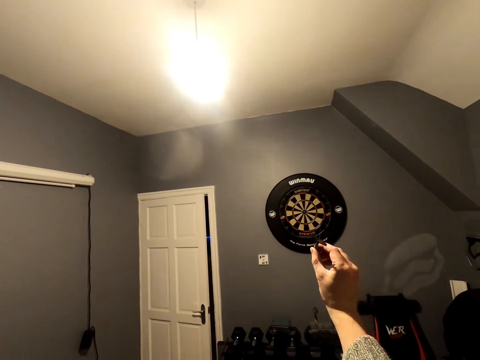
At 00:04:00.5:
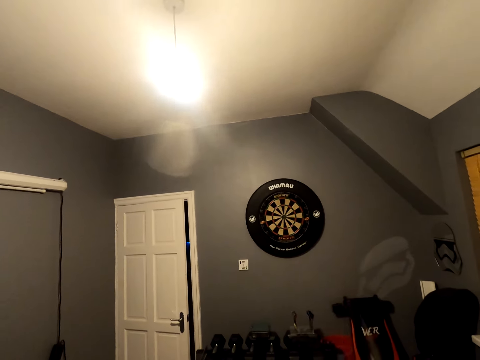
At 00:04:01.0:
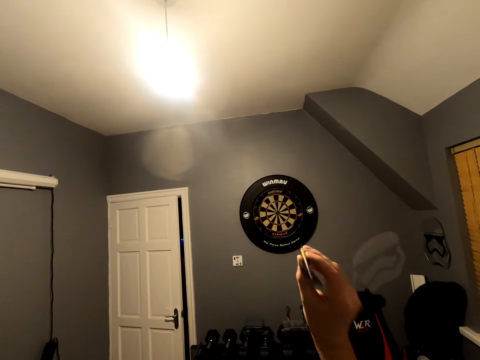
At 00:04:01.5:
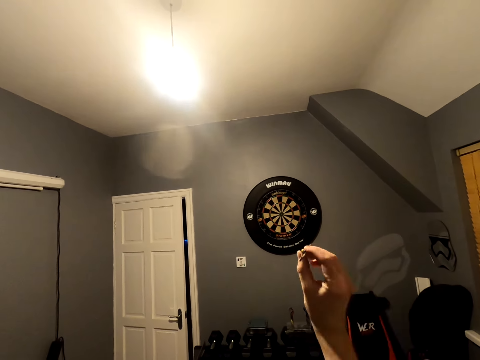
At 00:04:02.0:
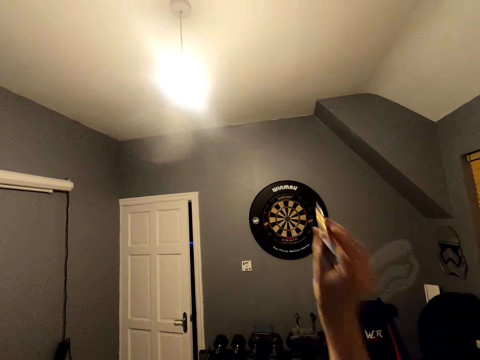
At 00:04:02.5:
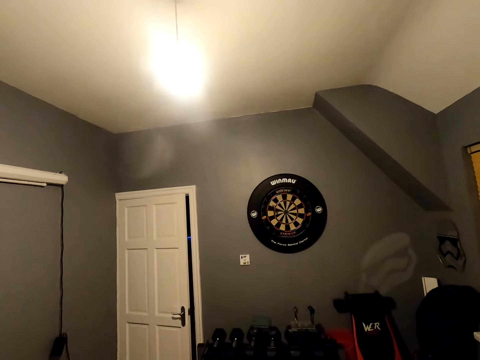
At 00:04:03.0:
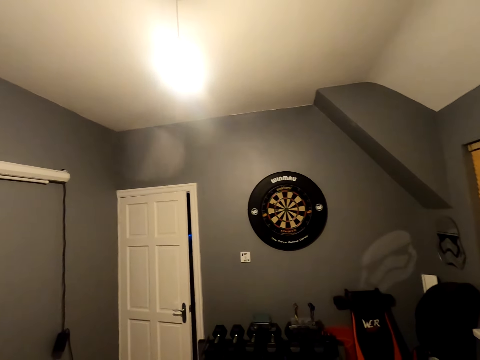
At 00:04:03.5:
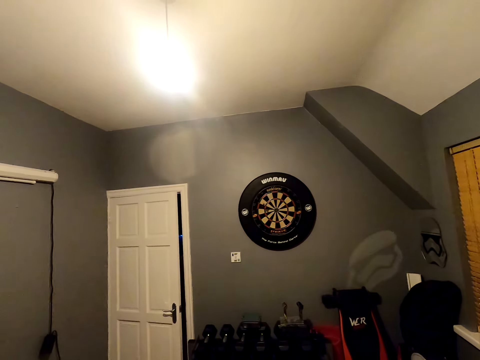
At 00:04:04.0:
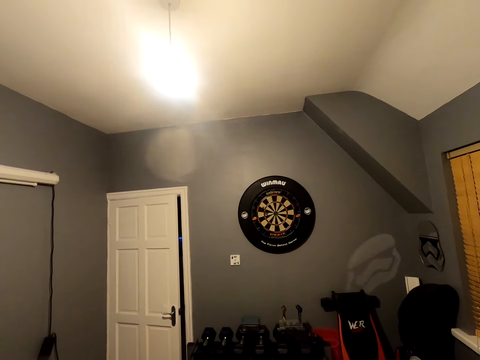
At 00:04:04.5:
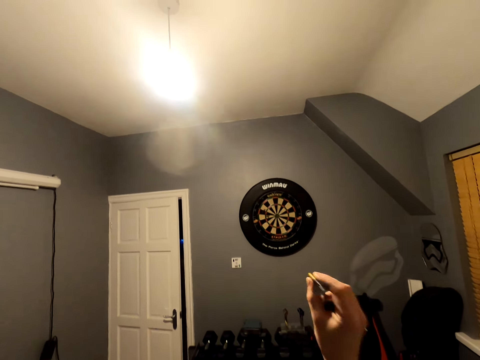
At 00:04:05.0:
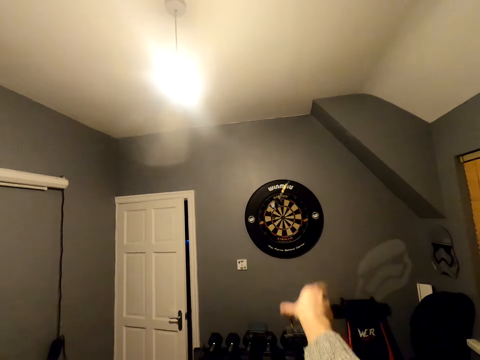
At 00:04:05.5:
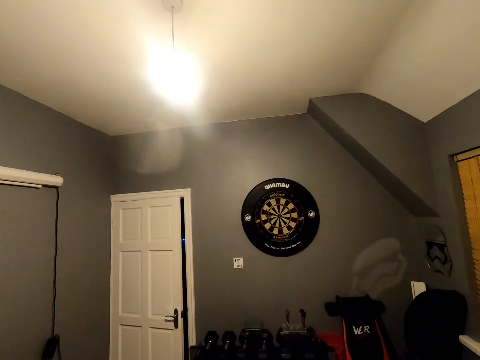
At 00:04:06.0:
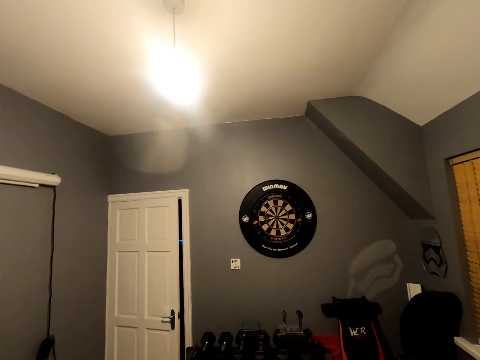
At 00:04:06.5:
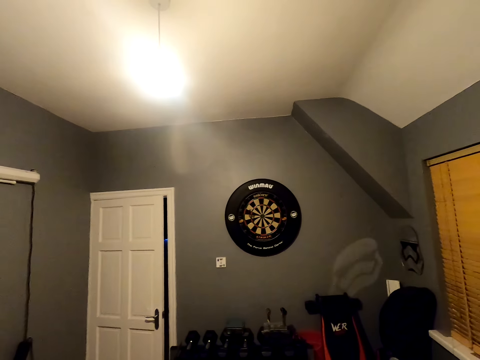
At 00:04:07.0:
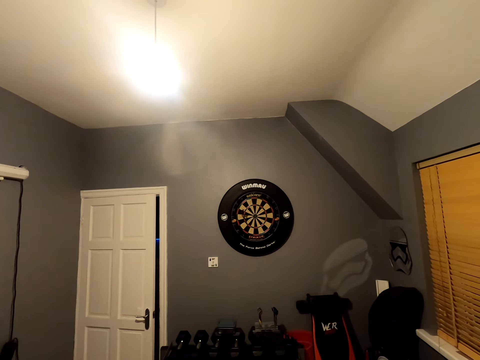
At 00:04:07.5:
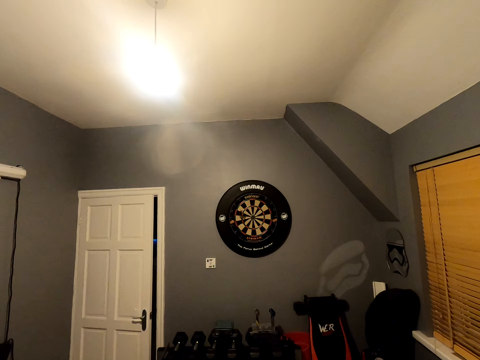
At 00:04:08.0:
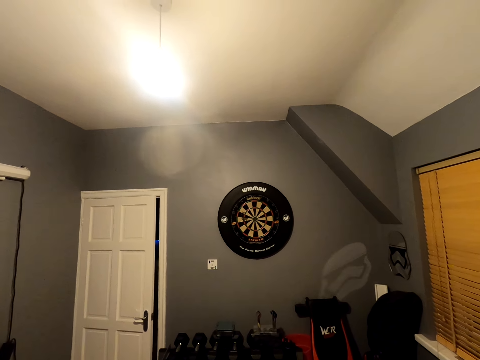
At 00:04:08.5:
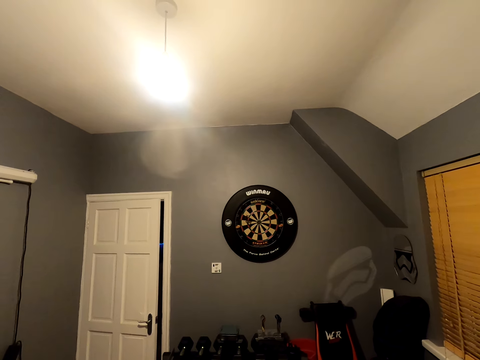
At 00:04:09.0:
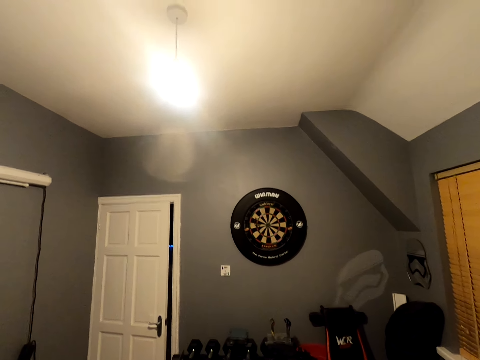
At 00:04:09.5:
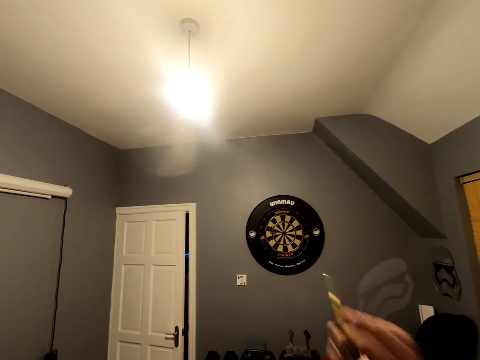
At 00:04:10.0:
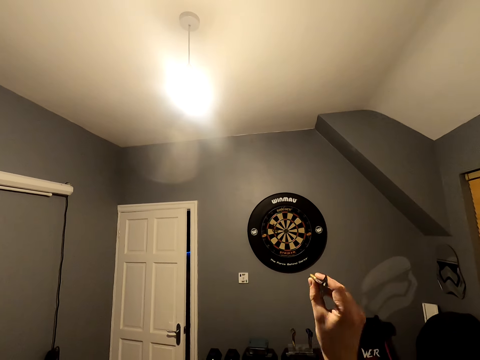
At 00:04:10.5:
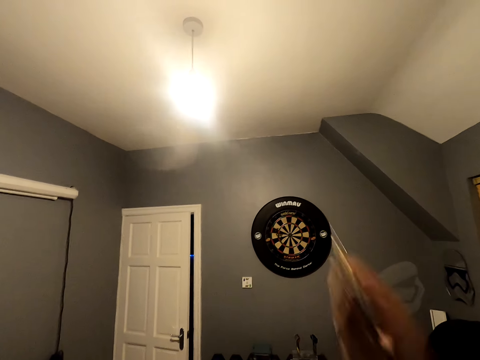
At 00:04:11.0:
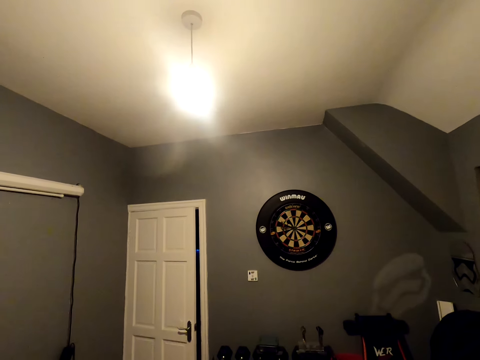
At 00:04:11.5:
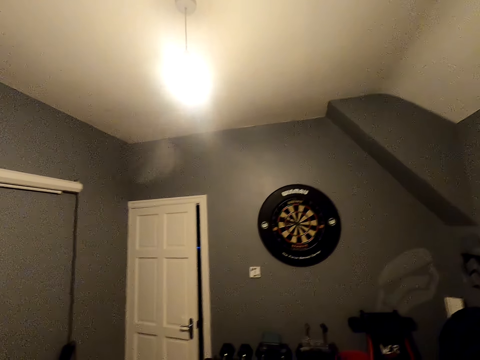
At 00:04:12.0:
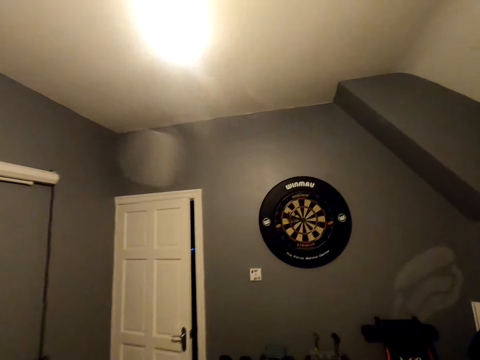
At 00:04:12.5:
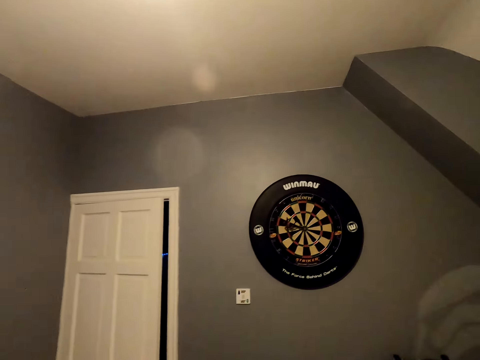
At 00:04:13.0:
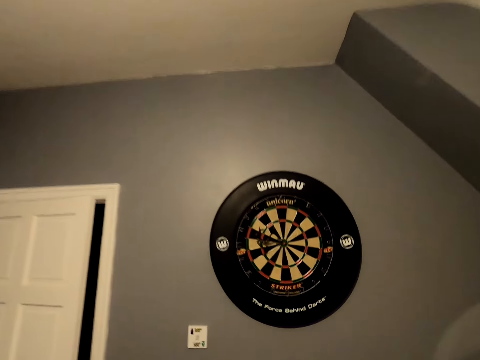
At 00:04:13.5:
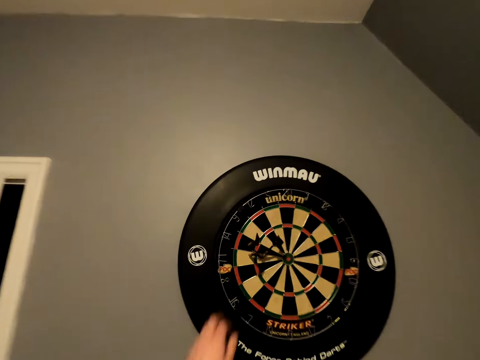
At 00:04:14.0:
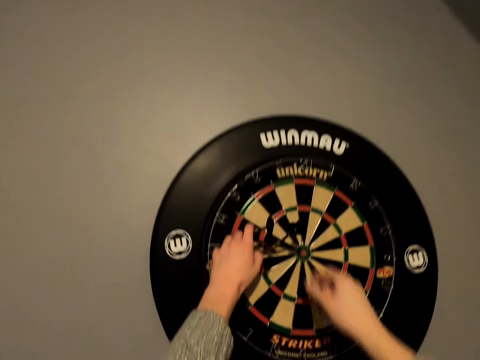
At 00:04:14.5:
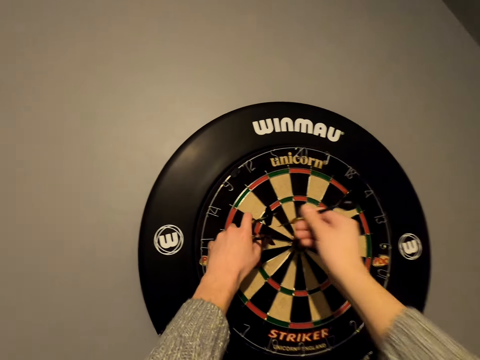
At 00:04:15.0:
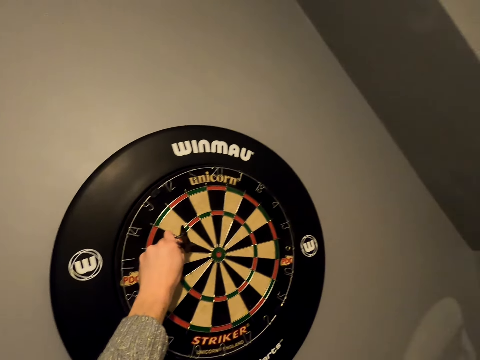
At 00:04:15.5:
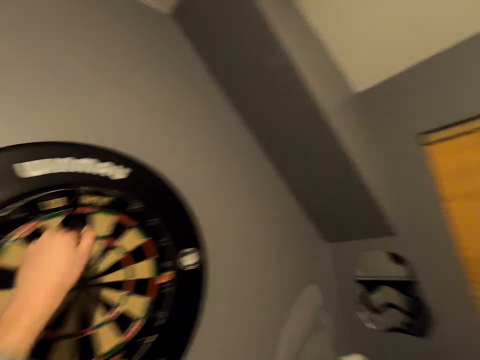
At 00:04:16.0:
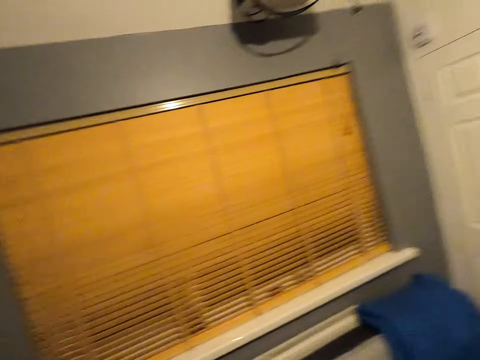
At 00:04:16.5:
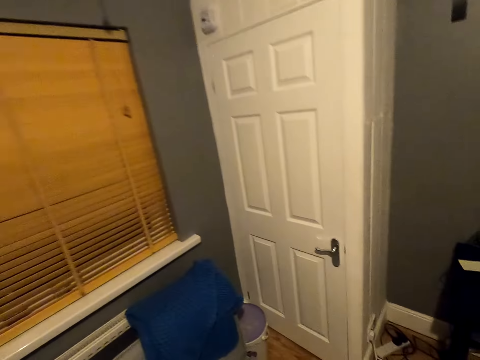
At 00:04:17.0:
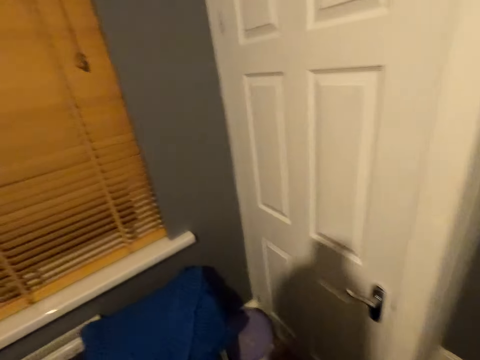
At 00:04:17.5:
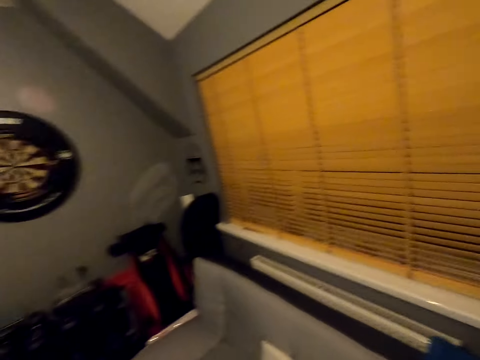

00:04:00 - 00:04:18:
The camera wearer throws an arrow on a dart board. They look around a room. They throw an arrow on the dart board. They look around the room. They throw an arrow on the dart board. They walk around the room. They remove arrows from the dart board. They walk around the room.

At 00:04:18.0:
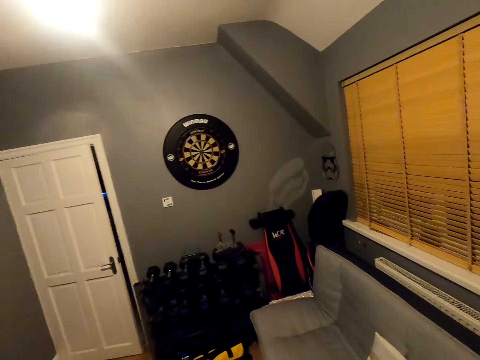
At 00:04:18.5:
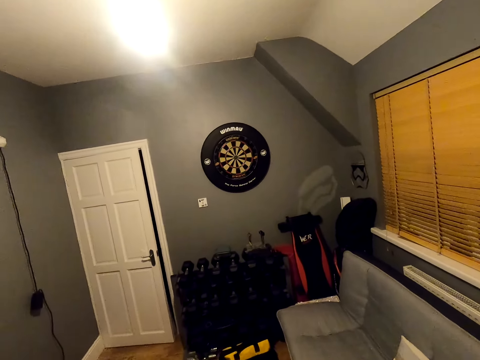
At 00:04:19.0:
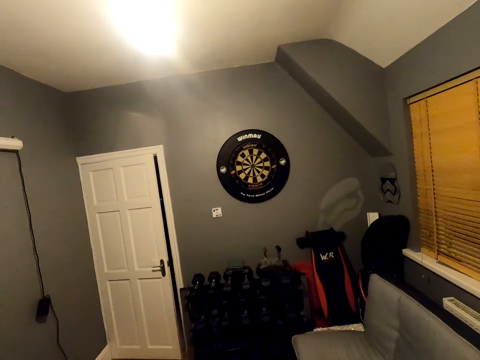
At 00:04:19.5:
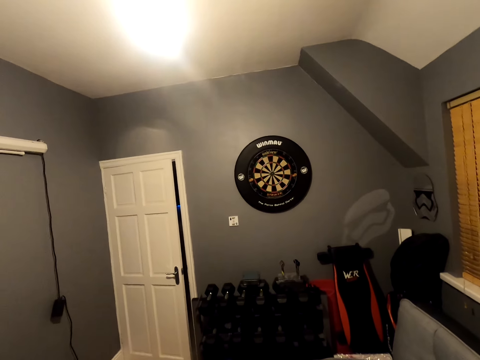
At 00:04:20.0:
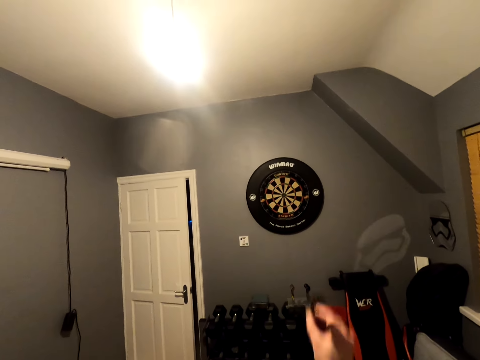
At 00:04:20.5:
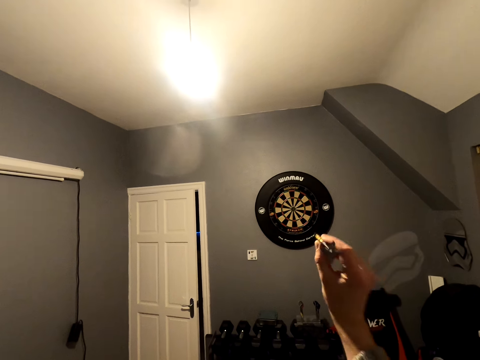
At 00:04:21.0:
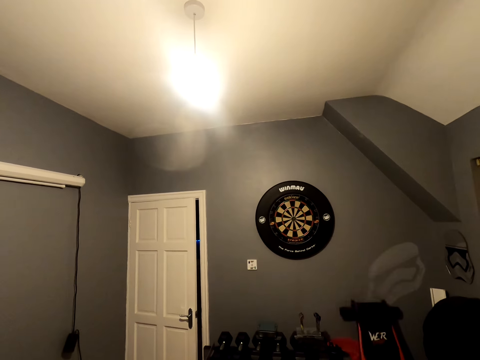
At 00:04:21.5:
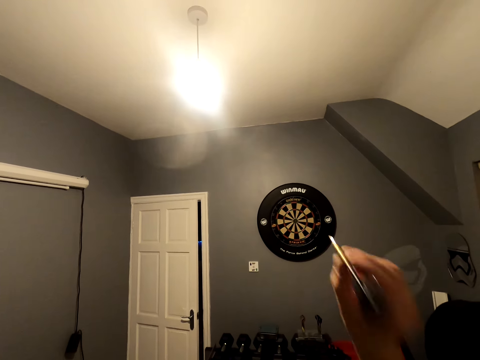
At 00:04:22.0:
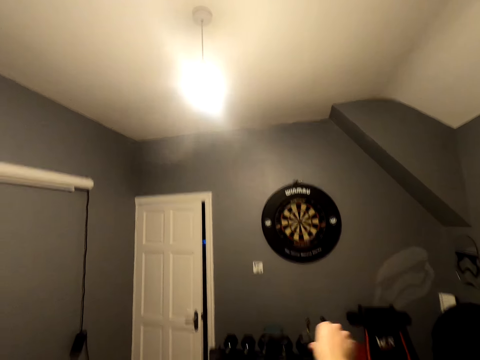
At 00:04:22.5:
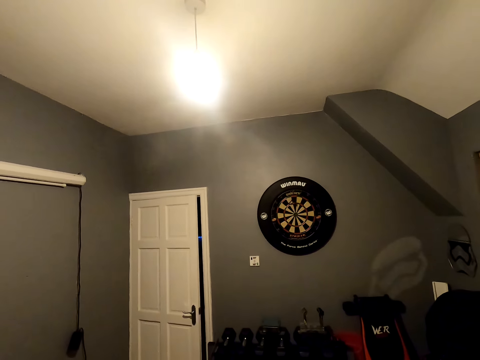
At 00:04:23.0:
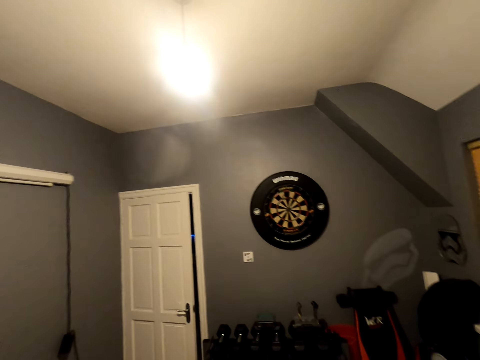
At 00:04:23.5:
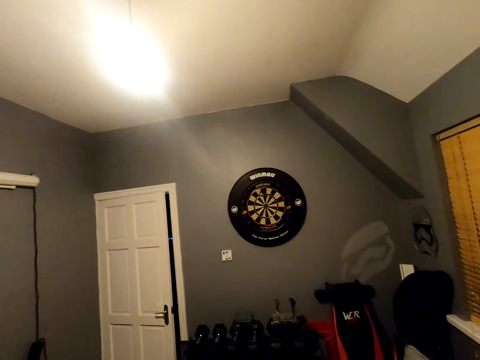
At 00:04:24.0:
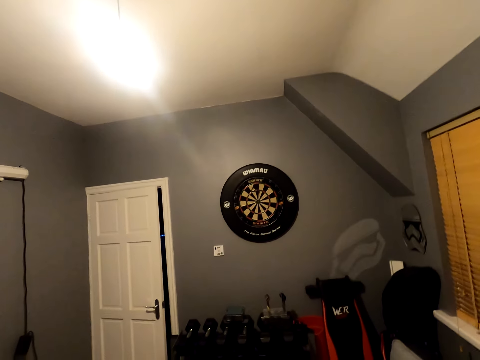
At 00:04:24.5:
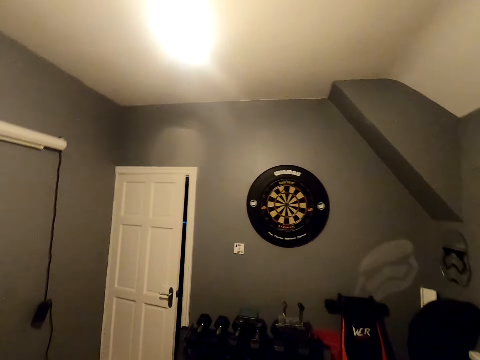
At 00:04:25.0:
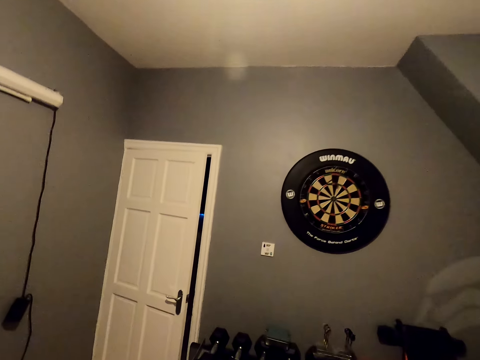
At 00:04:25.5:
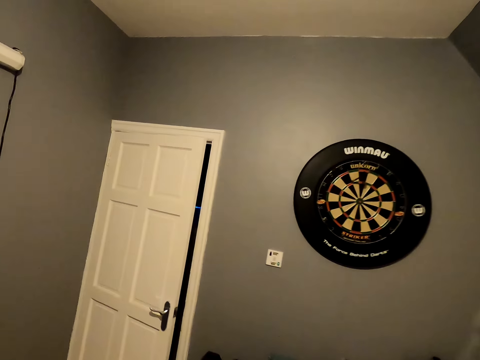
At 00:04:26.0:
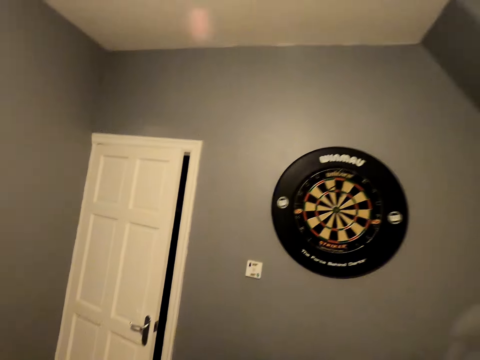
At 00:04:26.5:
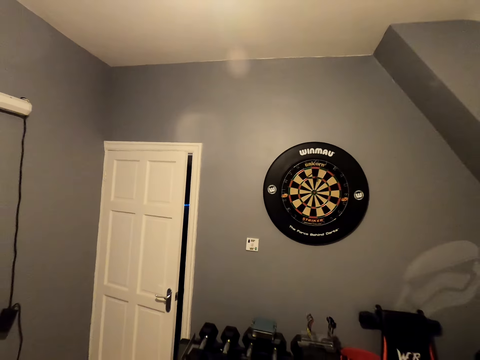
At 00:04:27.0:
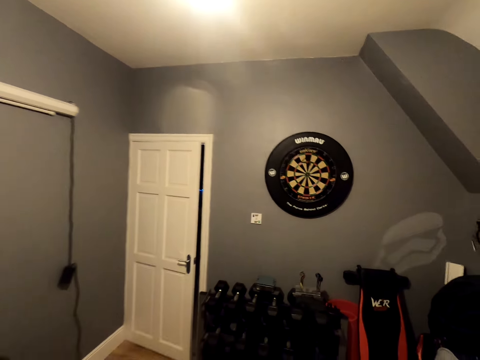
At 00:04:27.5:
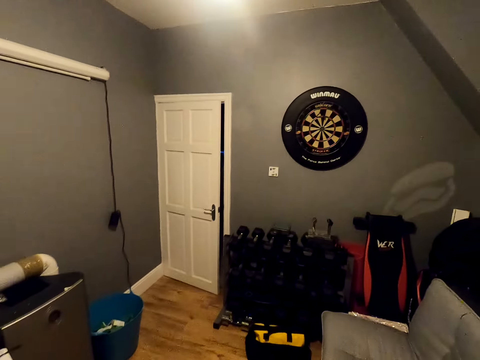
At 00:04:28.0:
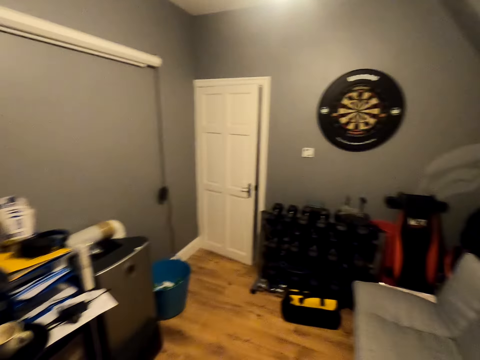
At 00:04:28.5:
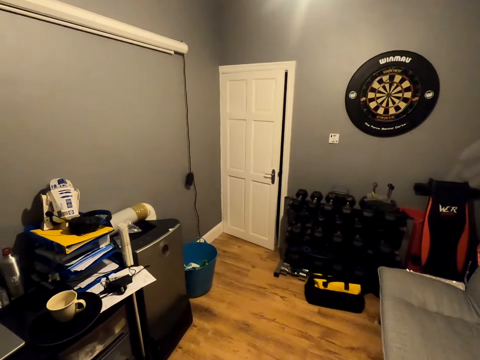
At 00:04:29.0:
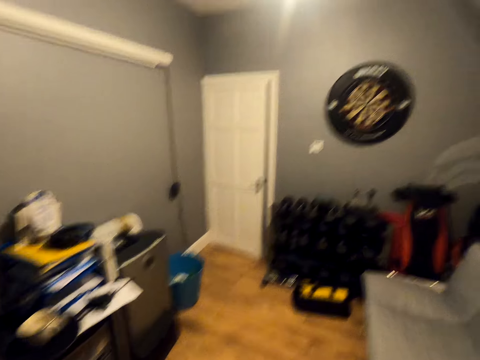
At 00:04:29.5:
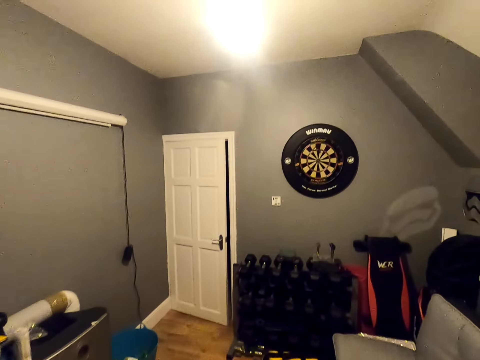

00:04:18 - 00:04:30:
The camera wearer looks around a room. They throw an arrow on a dart board. They look around the room. They walk around the room. They pick up an arrow from a table. They walk around the room.
